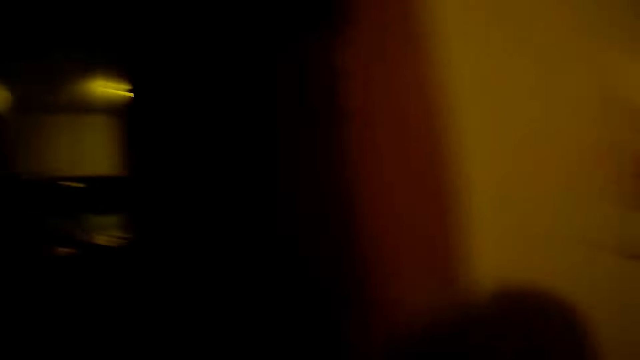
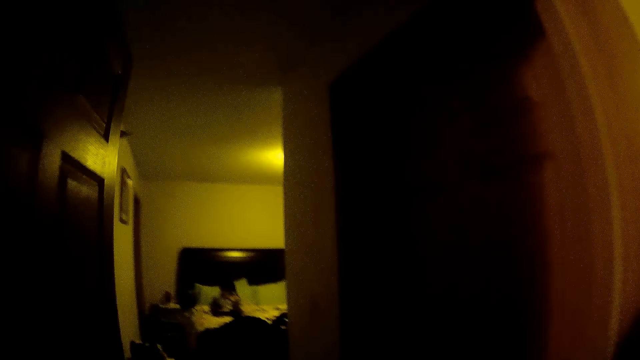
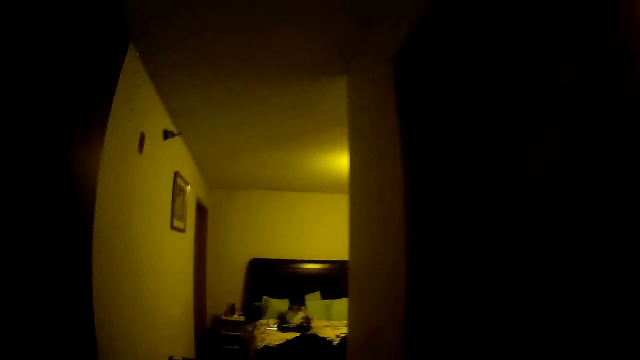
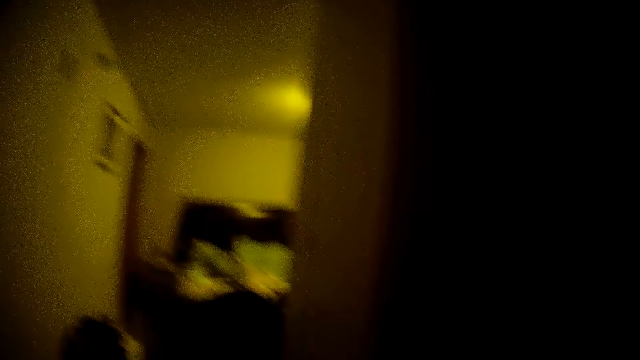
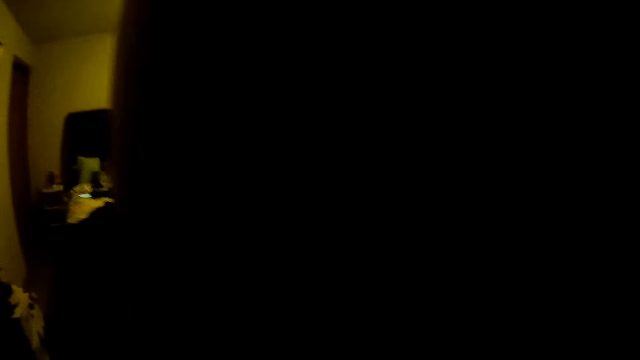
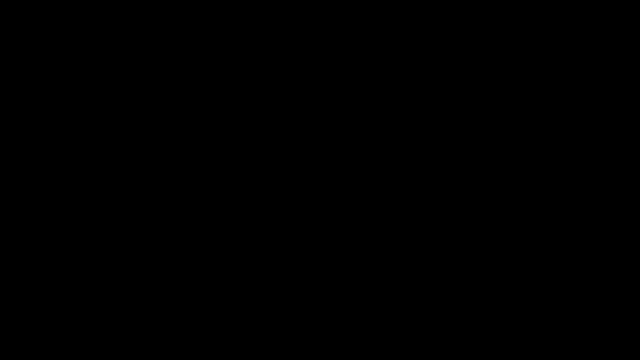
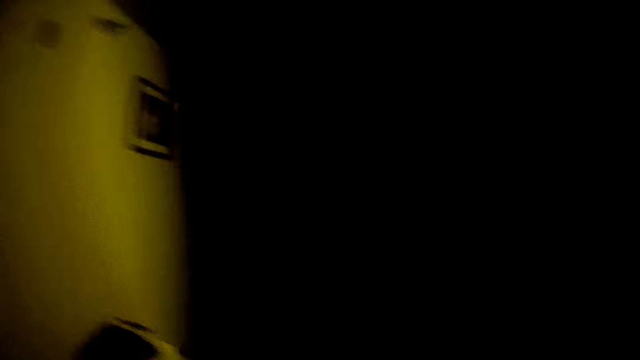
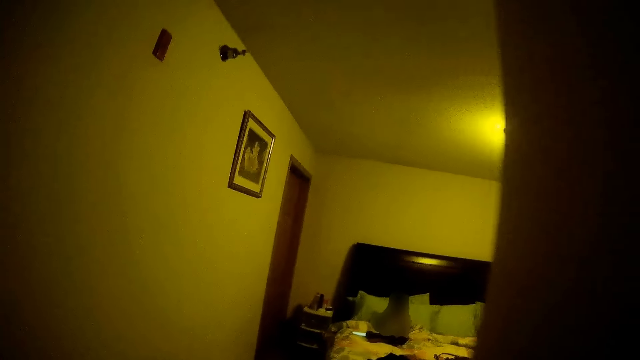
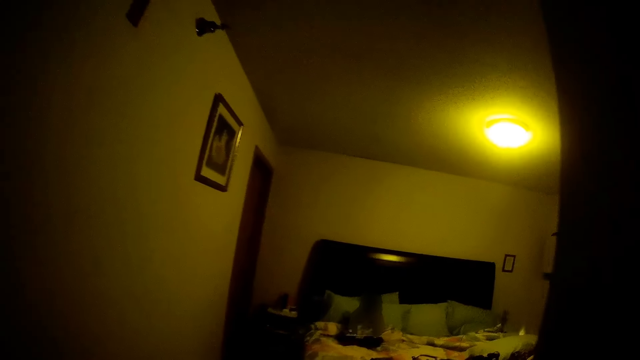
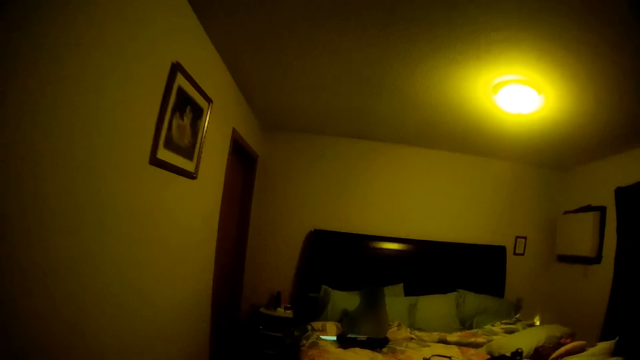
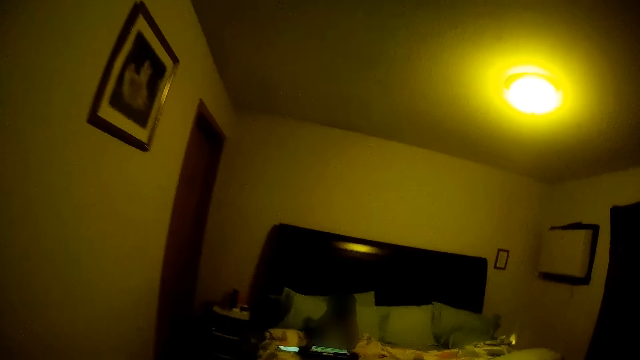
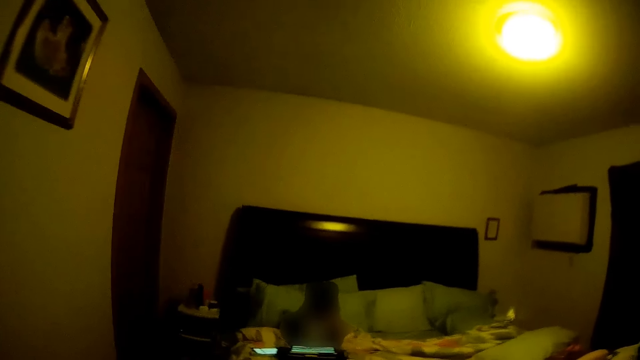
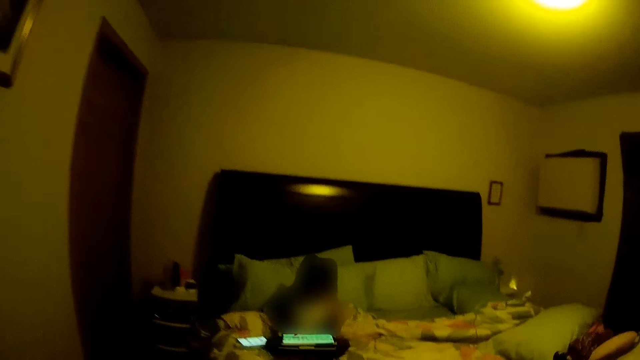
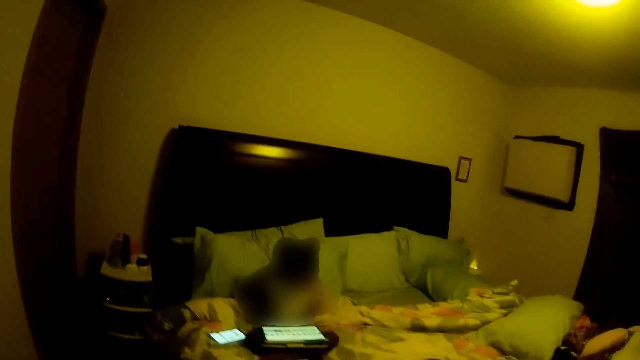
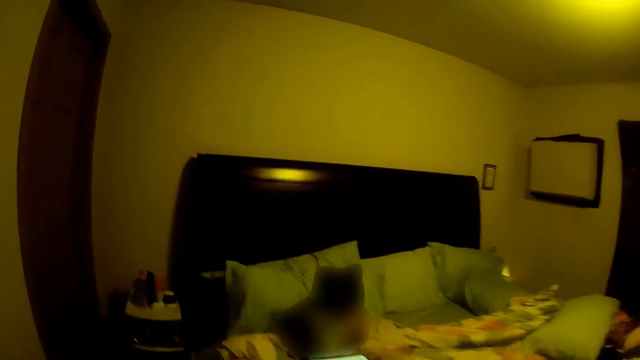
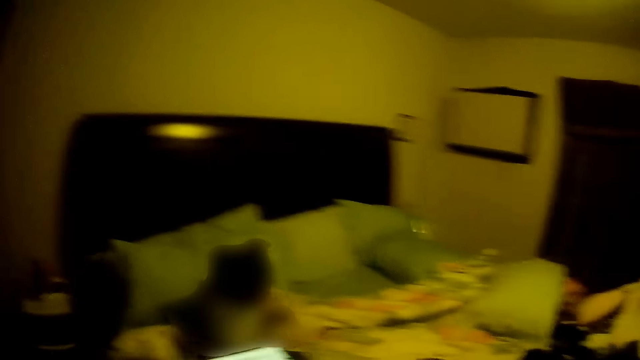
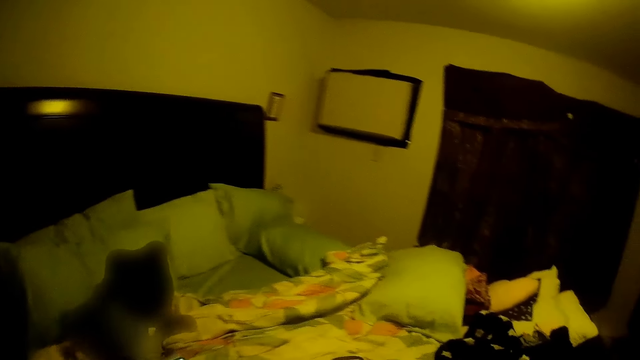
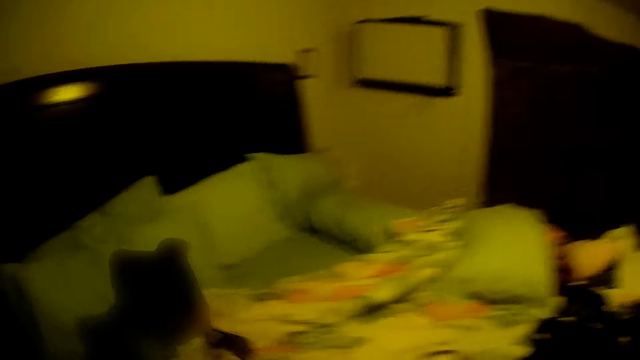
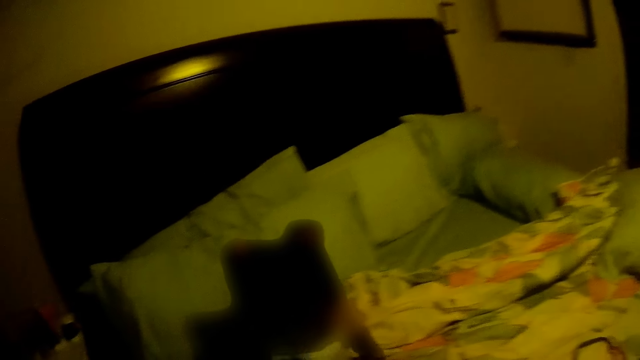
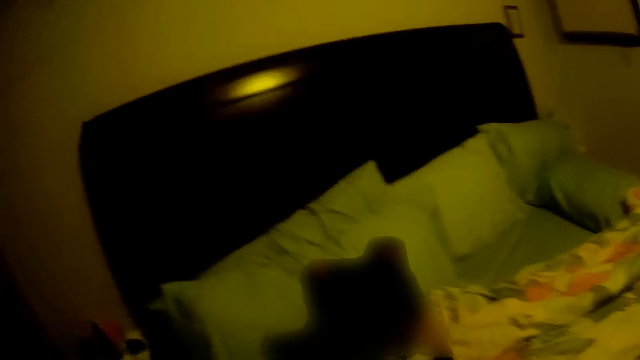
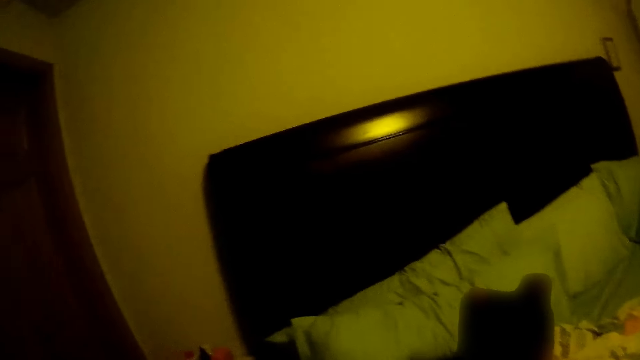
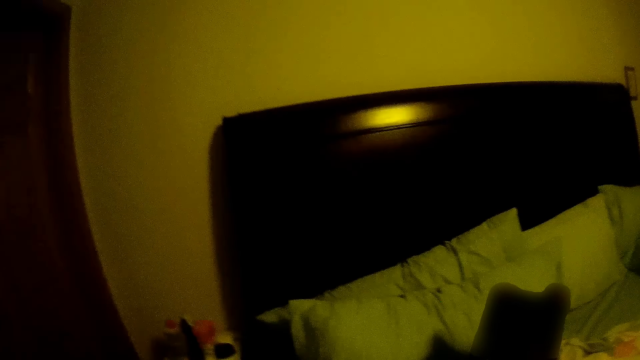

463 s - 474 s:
The camera wearer interacts with a girl. They walk around and talk. They look around and talk.

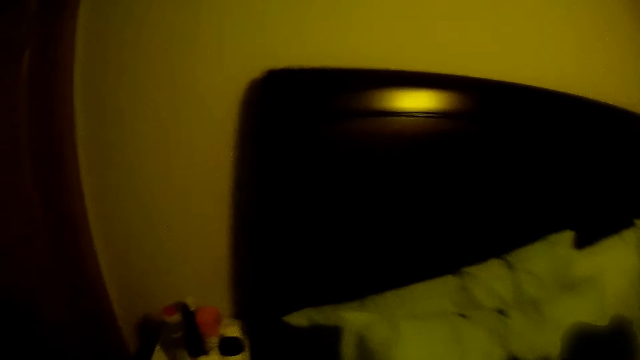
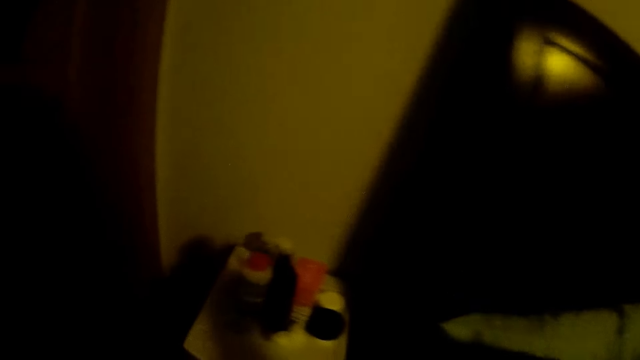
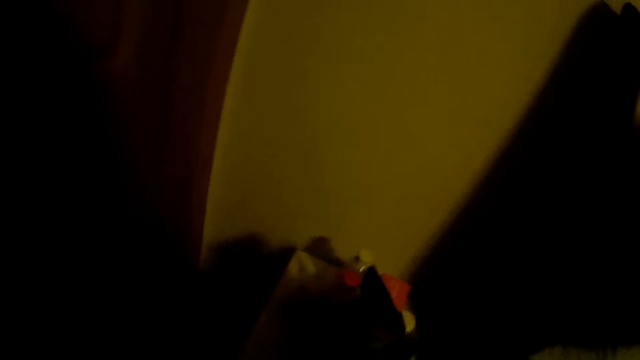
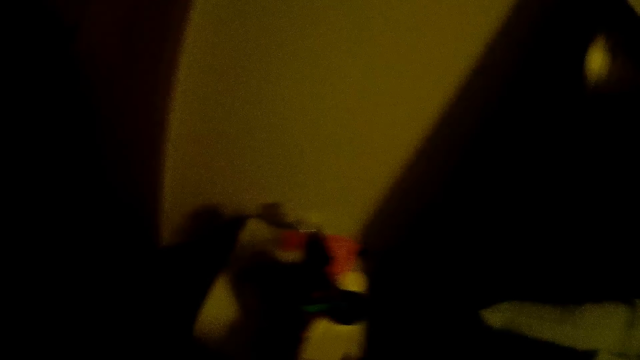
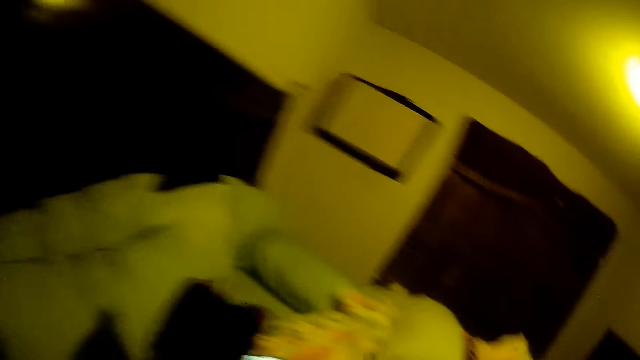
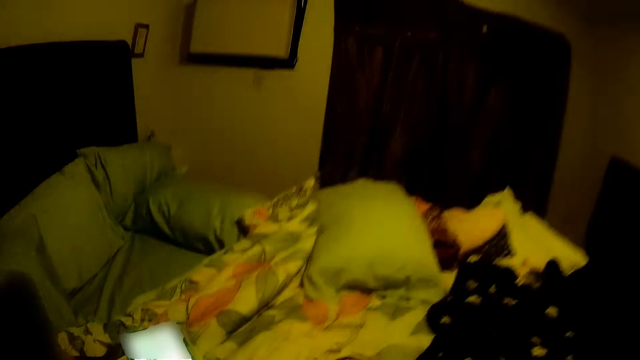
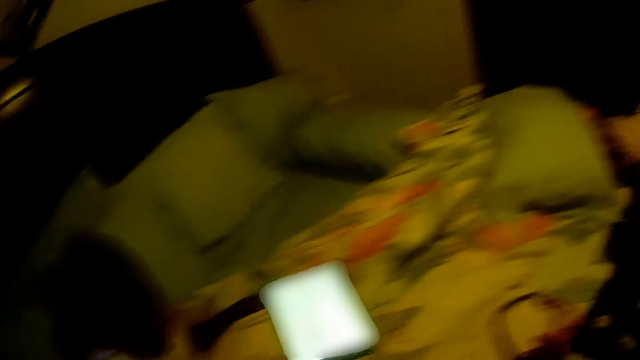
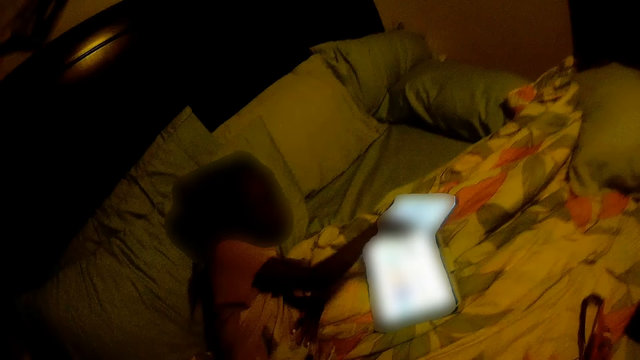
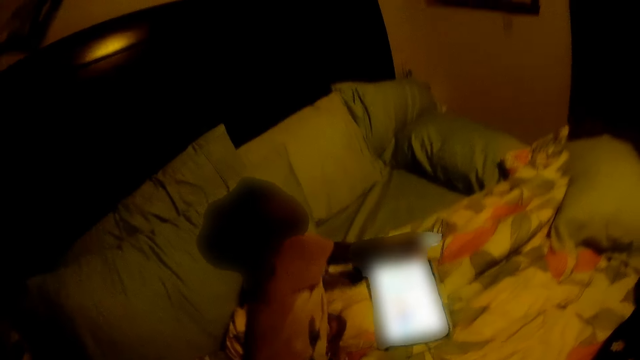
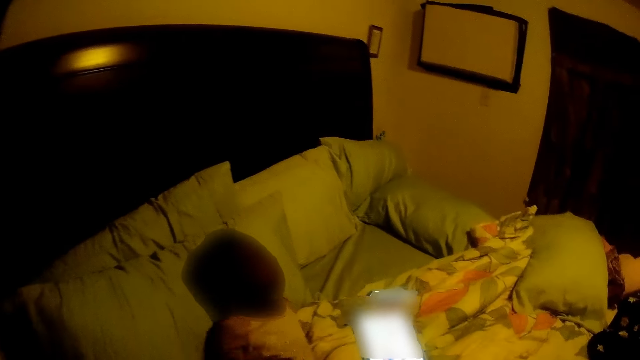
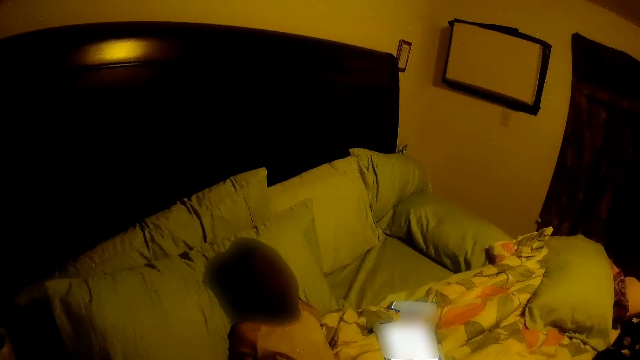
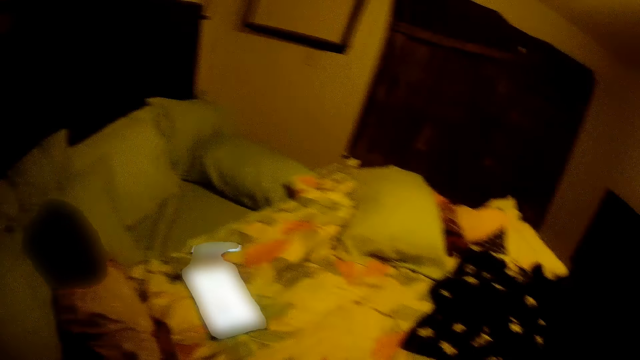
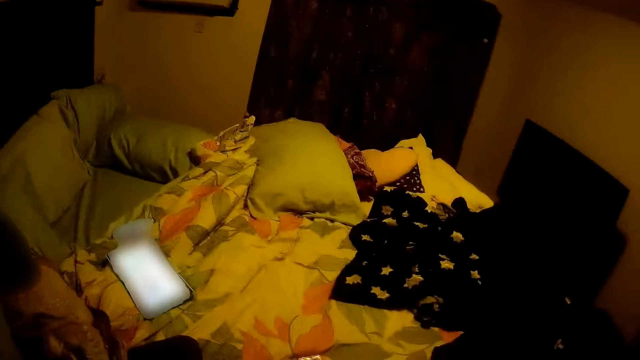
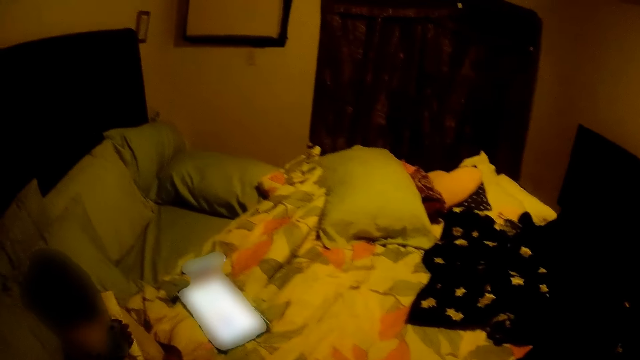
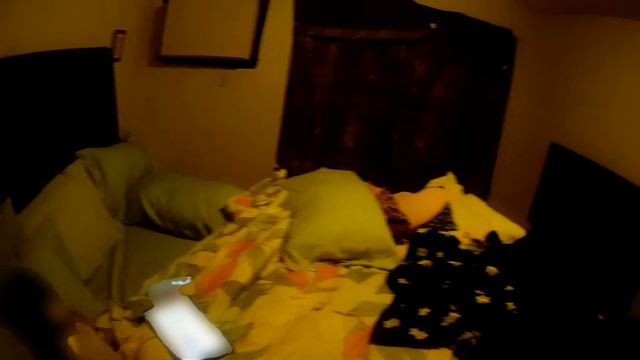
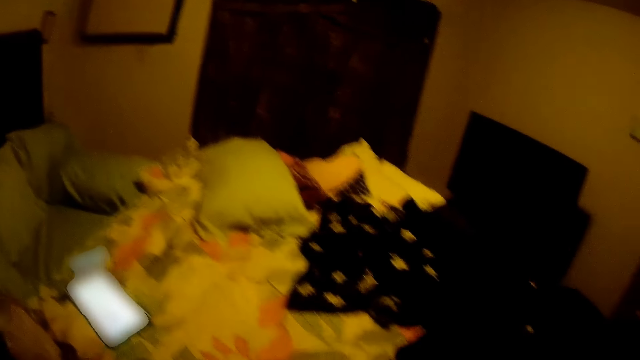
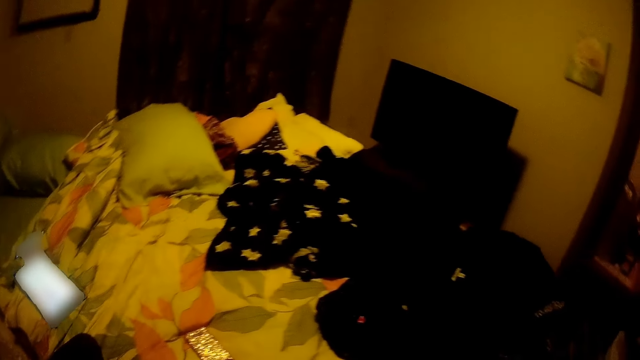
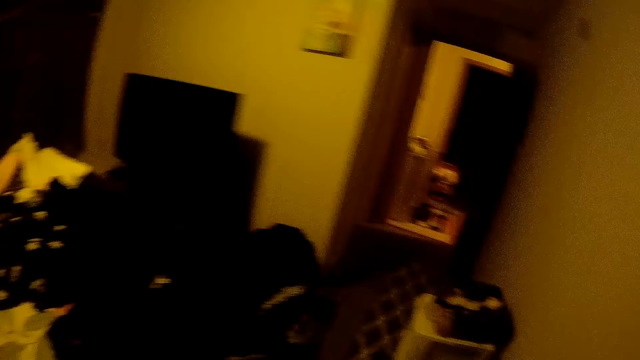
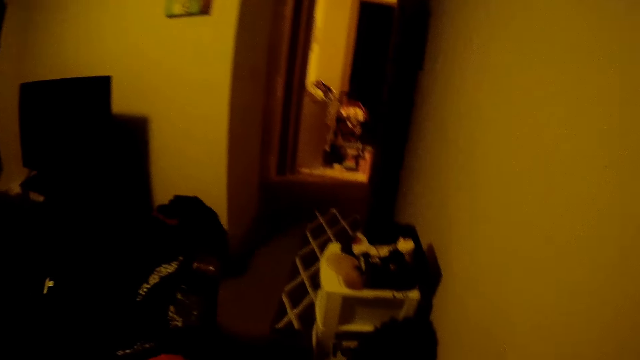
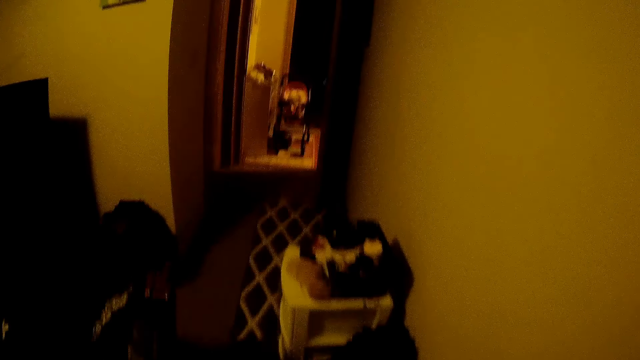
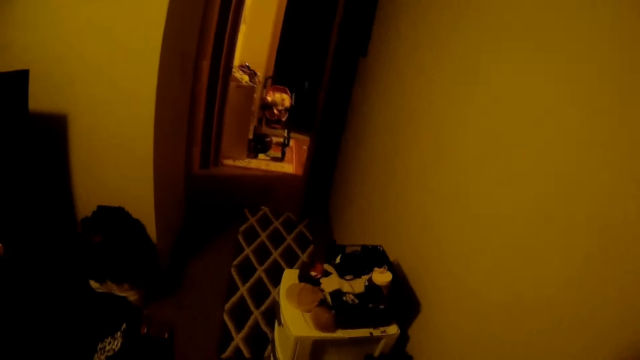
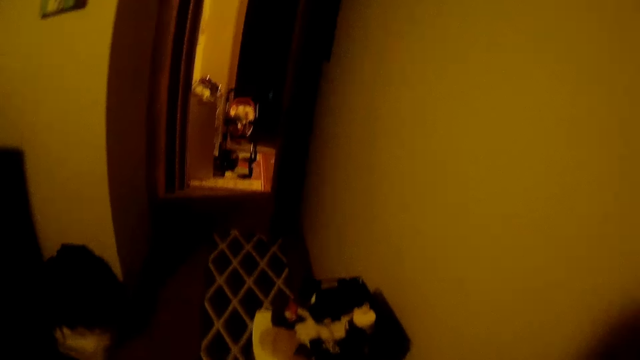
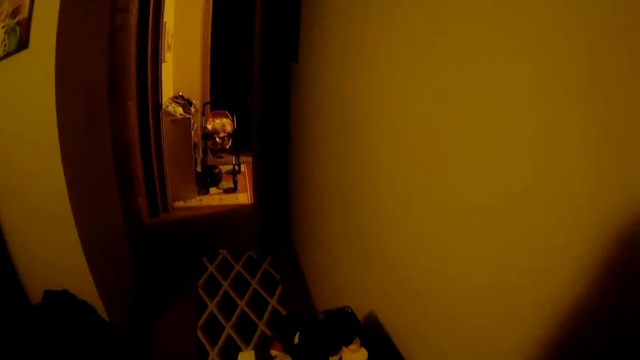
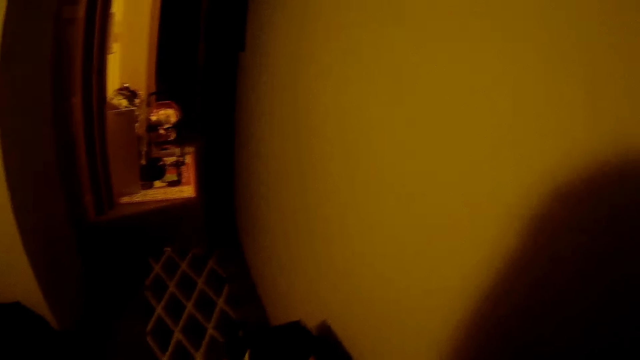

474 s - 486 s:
The camera wearer drops a cup on a bed shelf with her right hand. She looks around and talks with a girl. The girl drops a phone on a bed with her right hand. The camera wearer looks around. She looks around again and talks with the girl.
